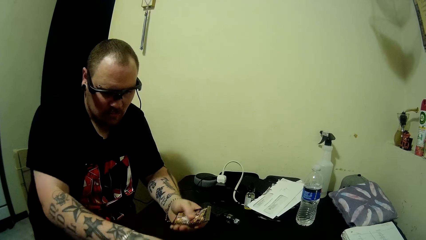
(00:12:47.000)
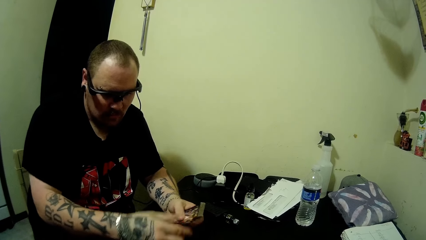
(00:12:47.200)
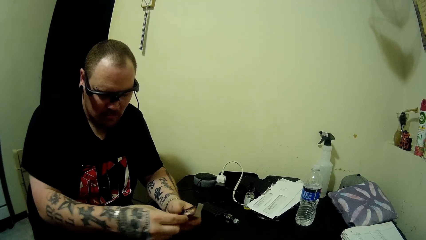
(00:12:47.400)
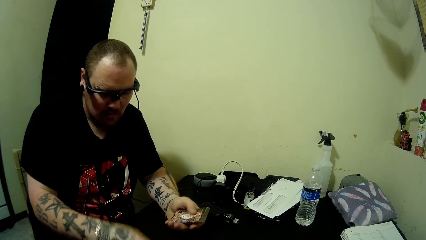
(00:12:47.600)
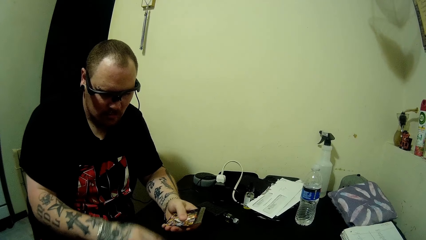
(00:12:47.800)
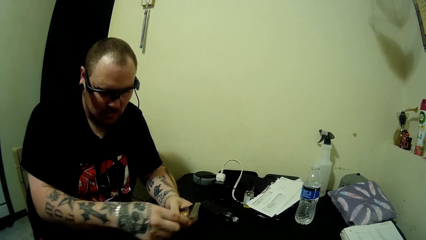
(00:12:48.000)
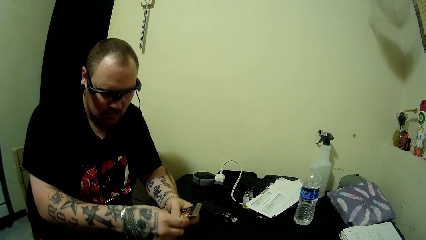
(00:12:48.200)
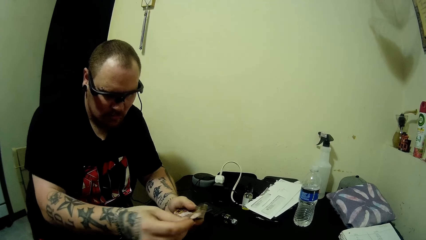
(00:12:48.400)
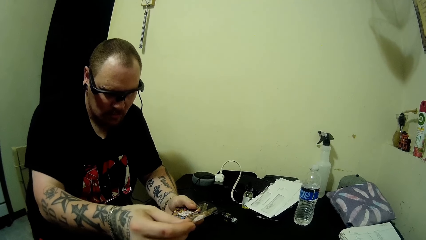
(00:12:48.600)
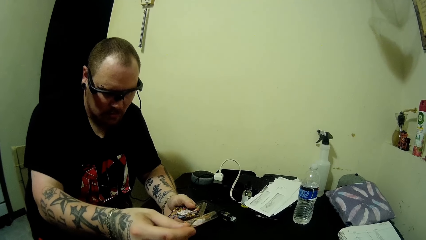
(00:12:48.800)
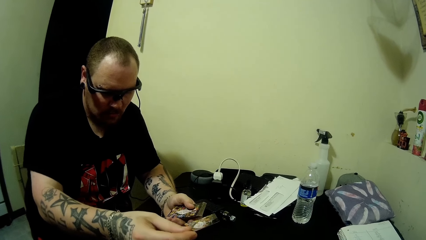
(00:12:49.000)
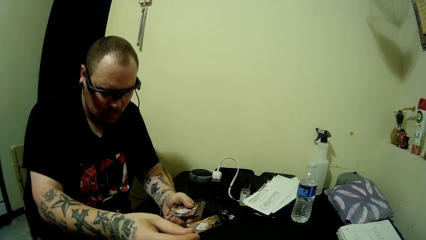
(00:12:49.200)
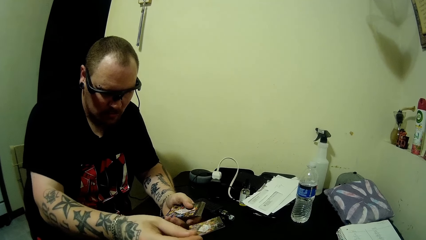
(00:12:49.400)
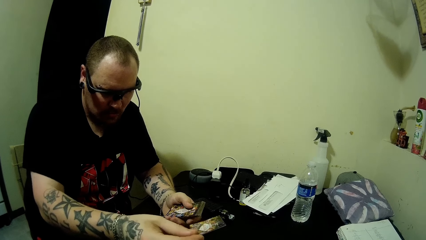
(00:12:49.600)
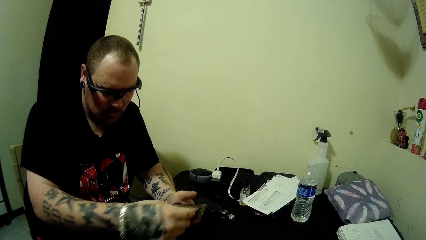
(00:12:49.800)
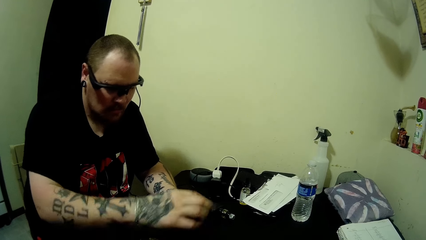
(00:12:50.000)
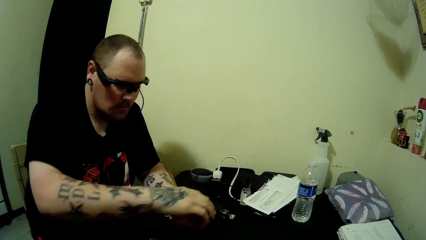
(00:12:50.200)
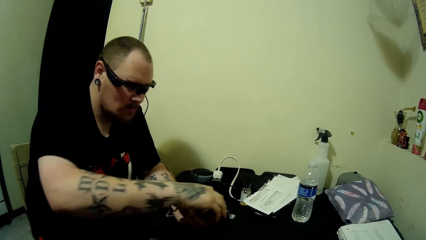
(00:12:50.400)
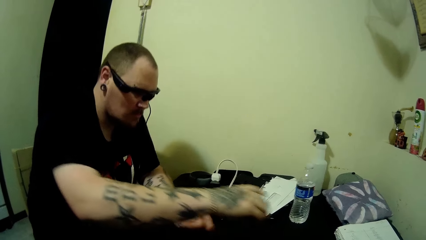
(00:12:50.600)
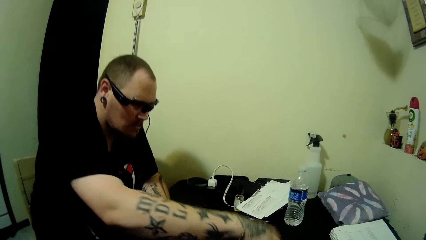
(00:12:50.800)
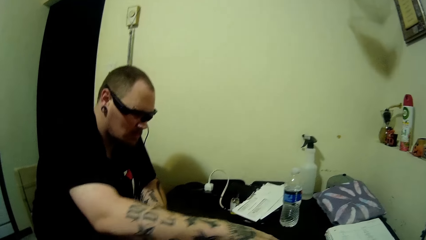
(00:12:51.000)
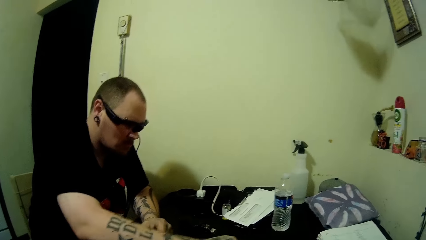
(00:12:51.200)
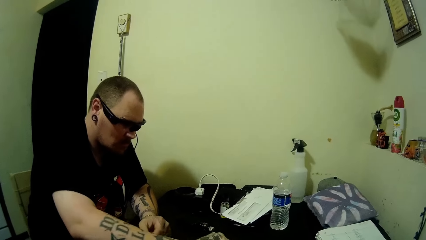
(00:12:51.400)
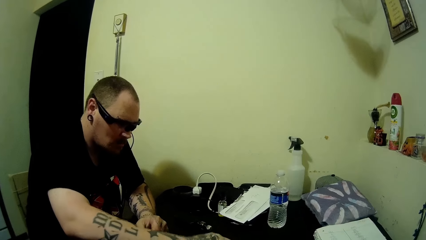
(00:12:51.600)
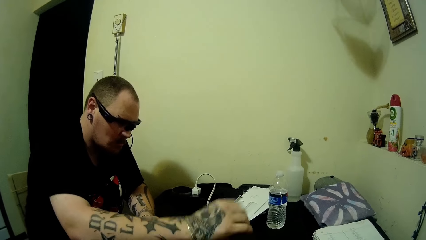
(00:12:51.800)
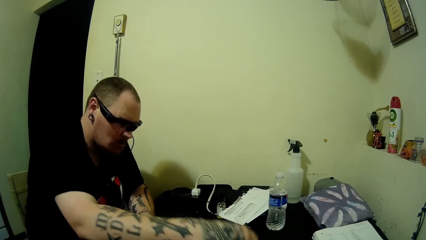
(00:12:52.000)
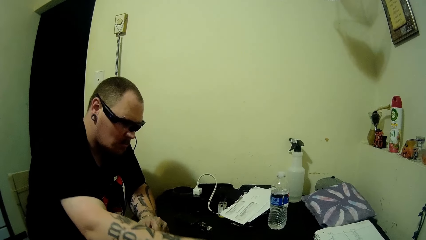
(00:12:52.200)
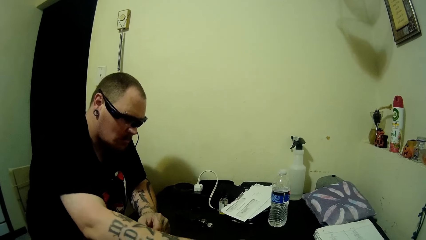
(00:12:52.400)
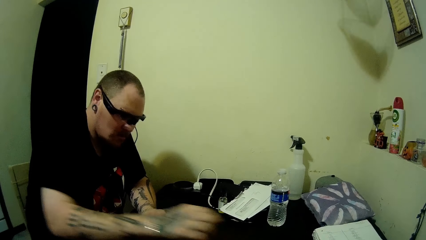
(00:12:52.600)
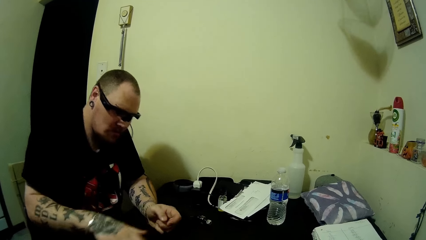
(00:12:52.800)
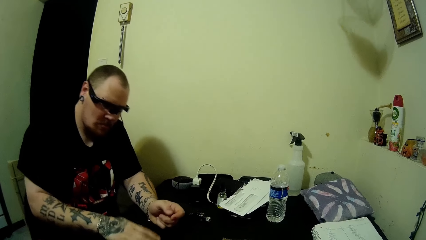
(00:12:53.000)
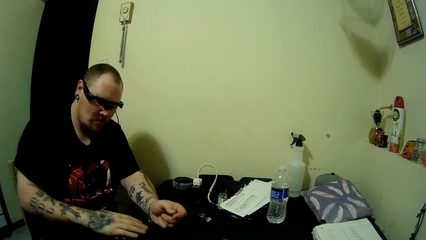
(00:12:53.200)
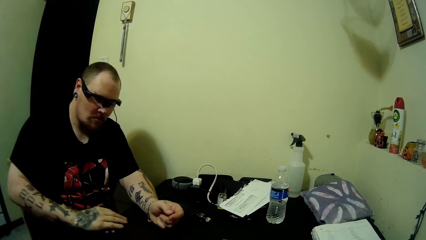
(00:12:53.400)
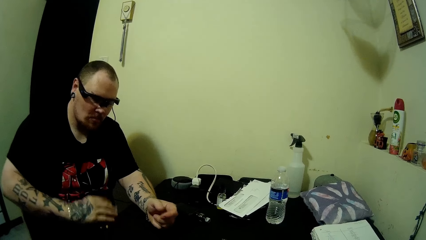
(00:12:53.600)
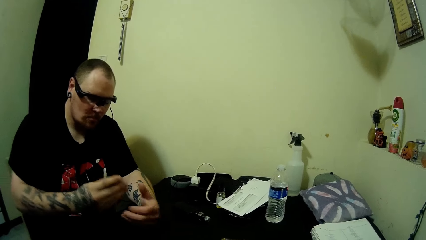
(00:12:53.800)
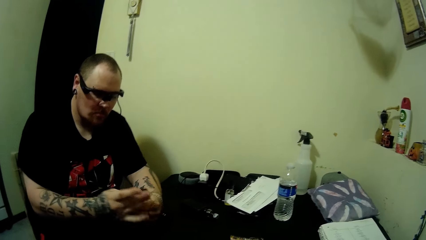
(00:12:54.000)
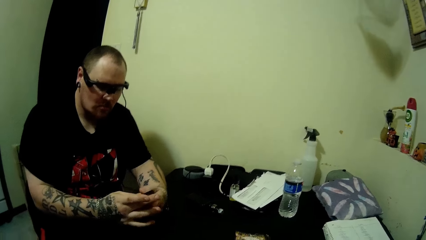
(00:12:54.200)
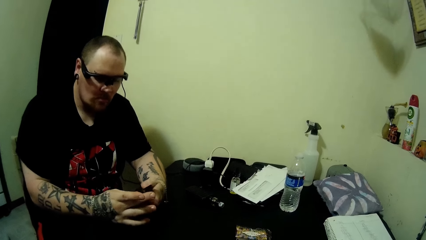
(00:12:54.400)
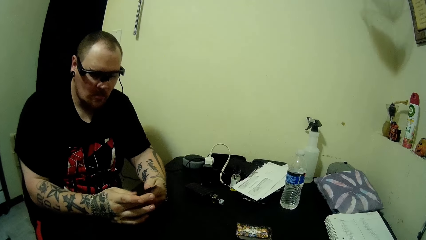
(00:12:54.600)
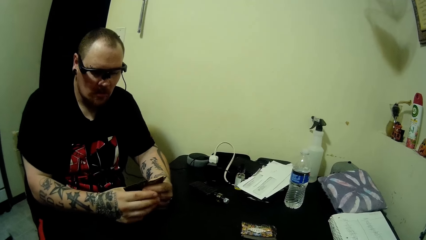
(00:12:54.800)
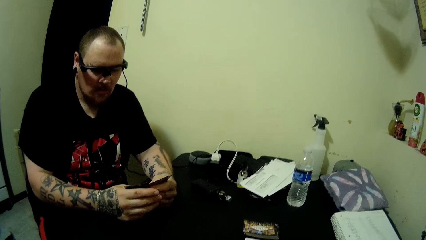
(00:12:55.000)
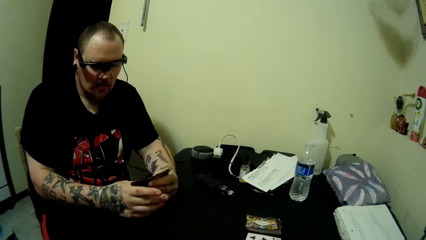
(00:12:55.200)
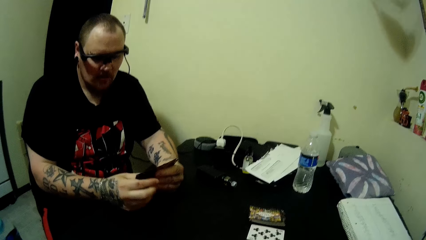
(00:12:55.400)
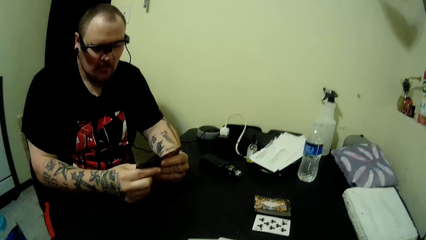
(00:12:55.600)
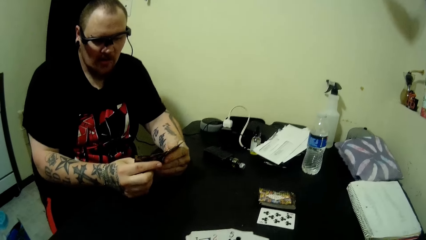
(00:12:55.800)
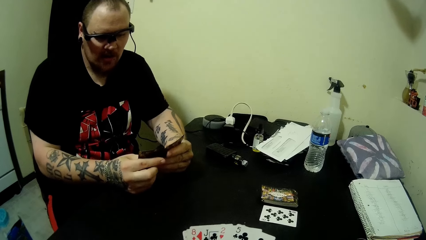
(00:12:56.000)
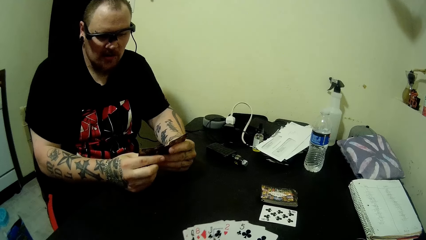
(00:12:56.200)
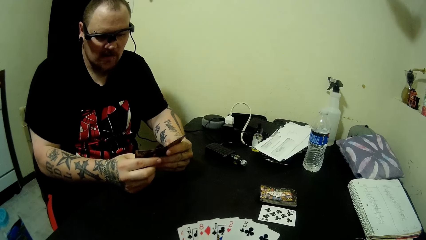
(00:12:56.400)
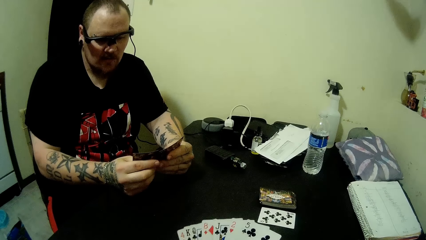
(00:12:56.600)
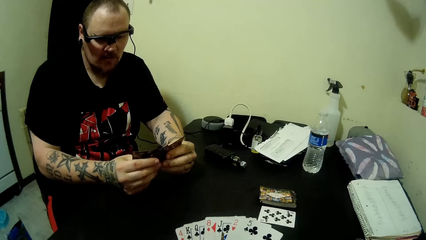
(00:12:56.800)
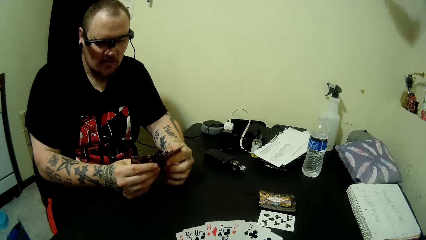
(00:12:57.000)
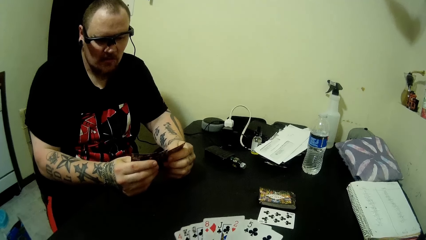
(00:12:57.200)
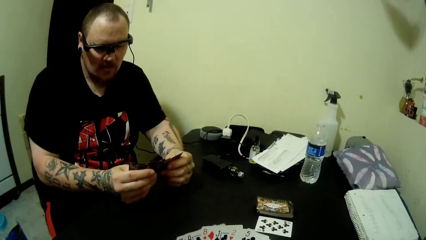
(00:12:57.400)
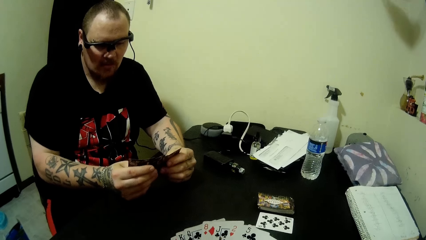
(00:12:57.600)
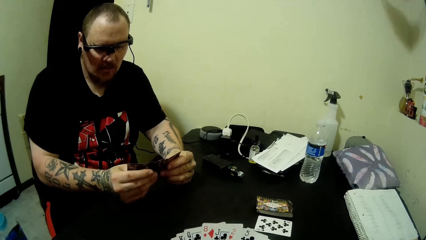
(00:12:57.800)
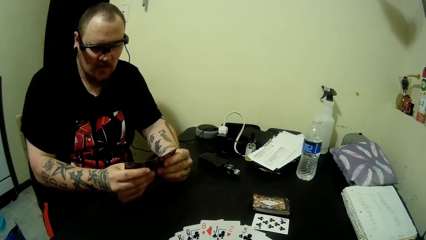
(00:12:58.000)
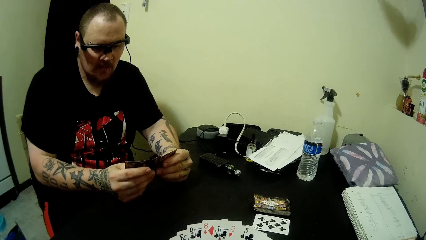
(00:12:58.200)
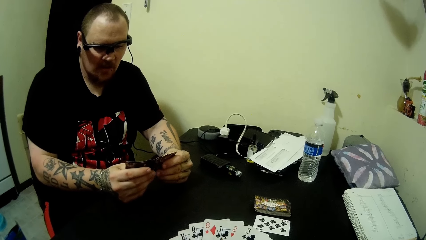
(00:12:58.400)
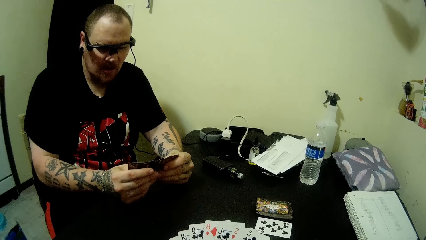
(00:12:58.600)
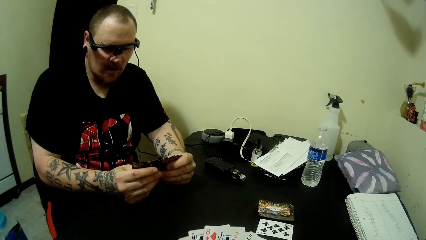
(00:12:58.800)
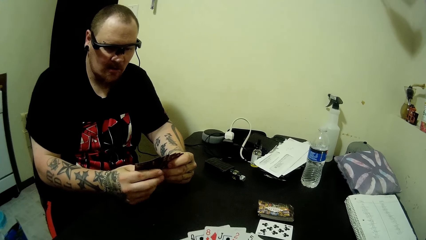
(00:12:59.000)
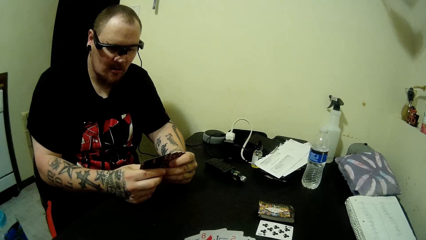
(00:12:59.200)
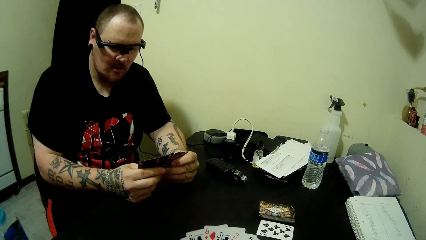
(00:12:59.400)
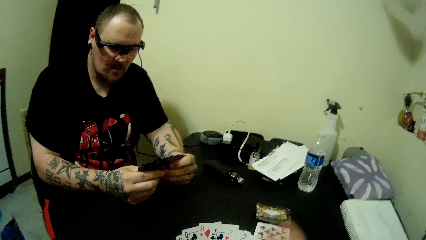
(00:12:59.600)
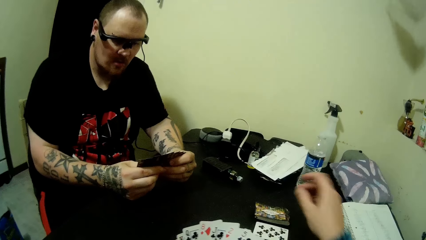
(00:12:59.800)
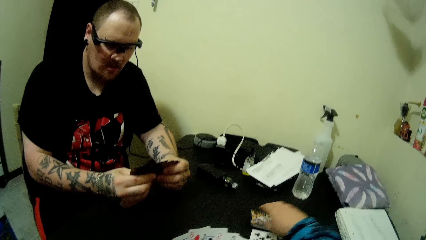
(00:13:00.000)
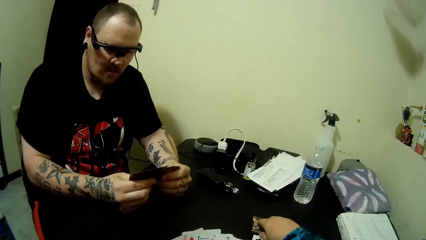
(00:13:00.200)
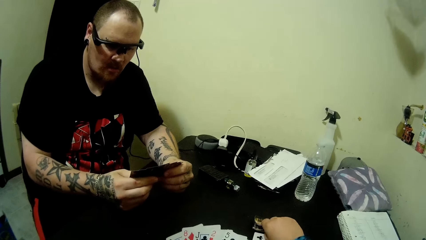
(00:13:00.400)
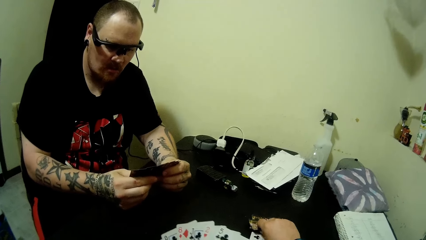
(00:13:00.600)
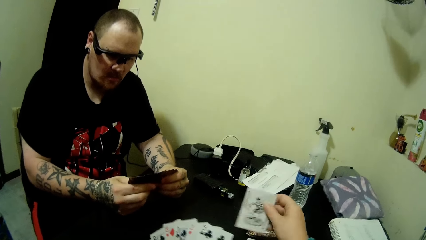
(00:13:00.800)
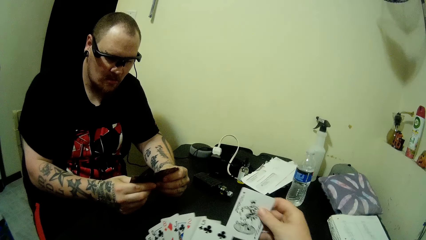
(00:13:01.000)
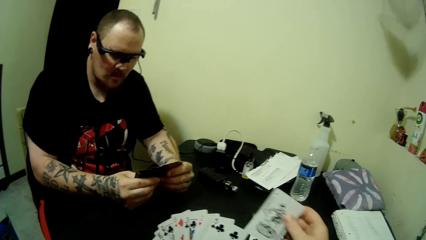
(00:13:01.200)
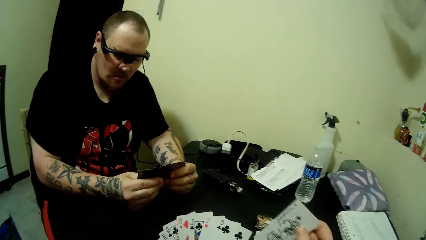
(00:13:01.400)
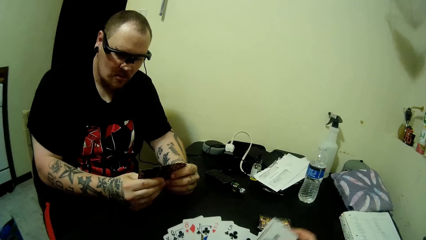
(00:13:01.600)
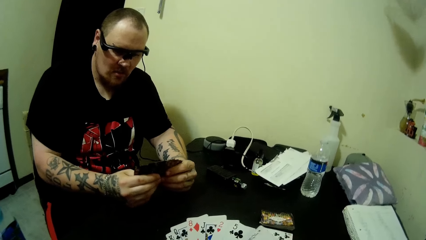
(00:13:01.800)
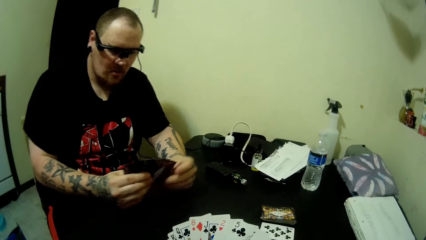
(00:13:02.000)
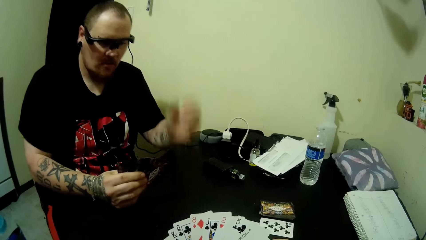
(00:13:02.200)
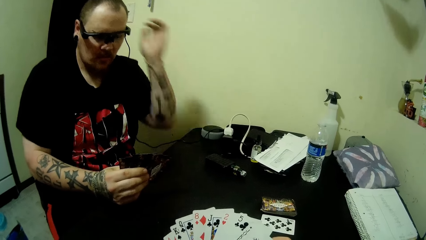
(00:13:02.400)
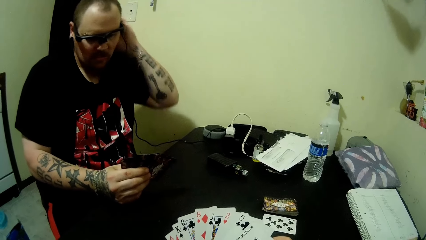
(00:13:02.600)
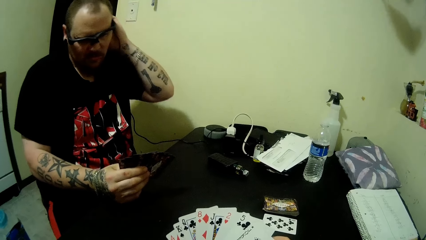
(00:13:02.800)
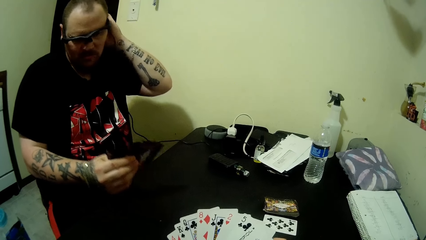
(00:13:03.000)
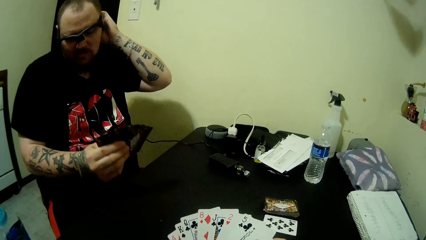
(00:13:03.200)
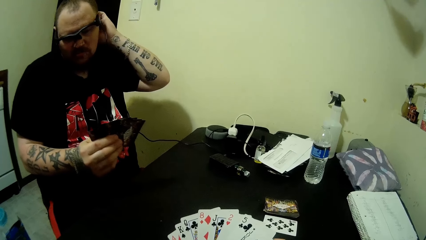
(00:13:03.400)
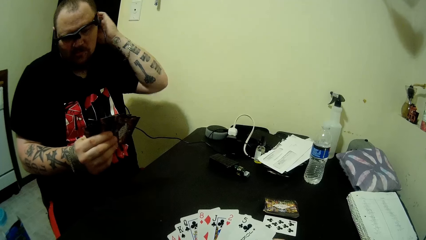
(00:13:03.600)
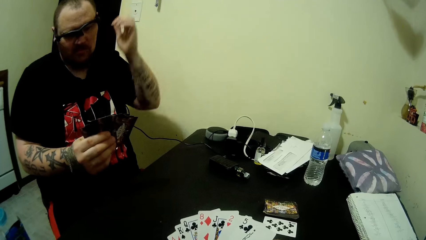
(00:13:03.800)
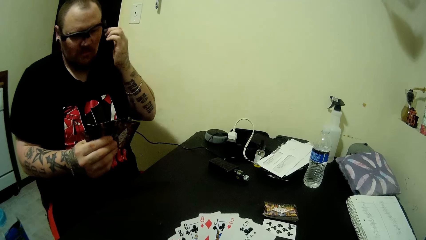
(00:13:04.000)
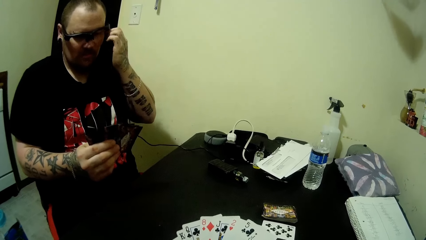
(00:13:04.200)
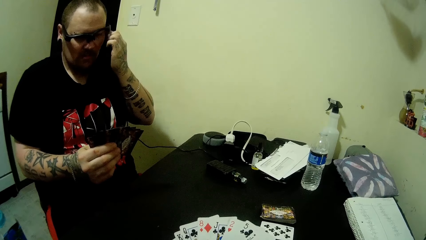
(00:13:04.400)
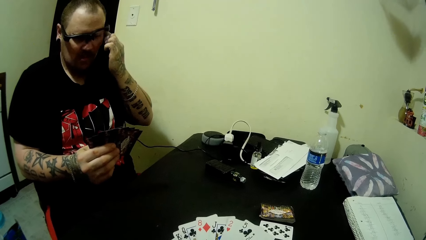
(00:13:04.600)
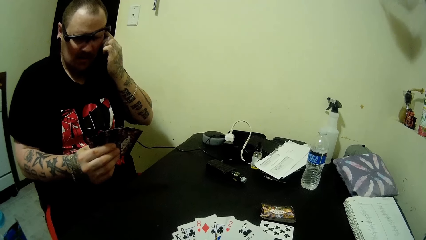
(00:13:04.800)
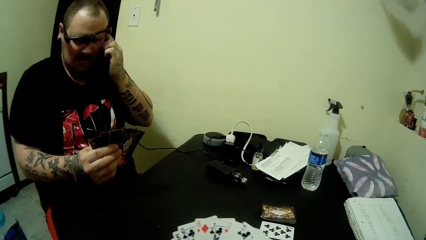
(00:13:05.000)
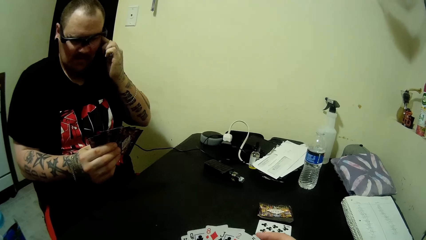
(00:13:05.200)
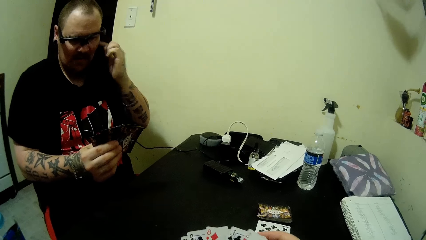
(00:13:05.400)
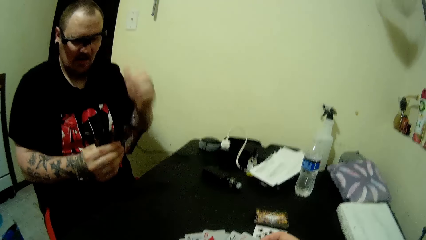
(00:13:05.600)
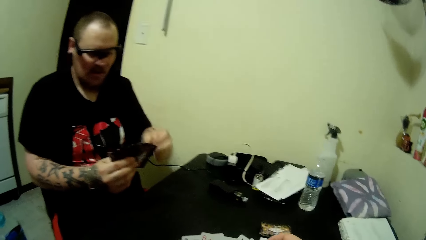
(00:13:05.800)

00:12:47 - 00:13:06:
A man drops the cards on the table. He picks up a card on the table with his right hand. He picks up the cards on the table. He arranges cards in the hand. The camera wearer arranges cards in the hand. He picks up a card on the table with his right hand. The man scratches the head.
